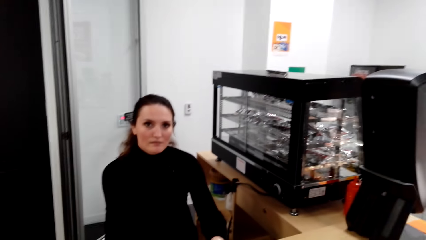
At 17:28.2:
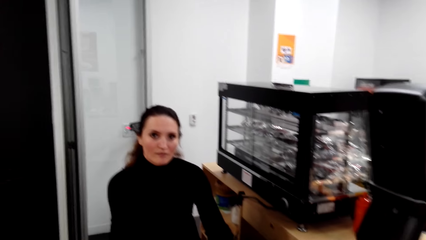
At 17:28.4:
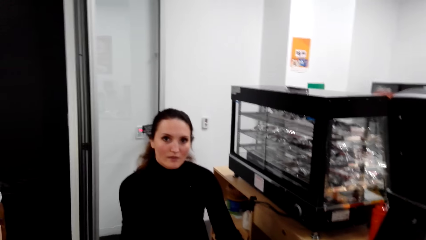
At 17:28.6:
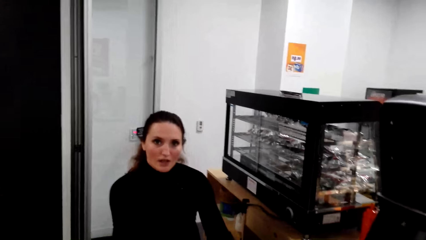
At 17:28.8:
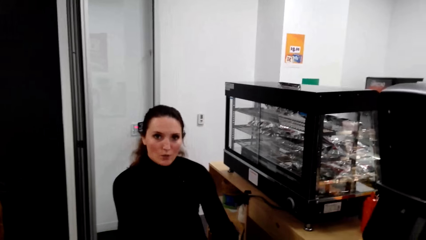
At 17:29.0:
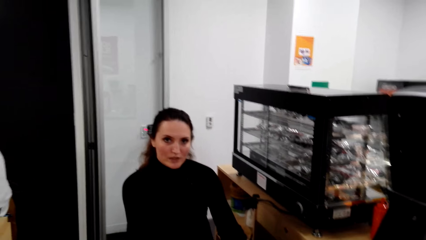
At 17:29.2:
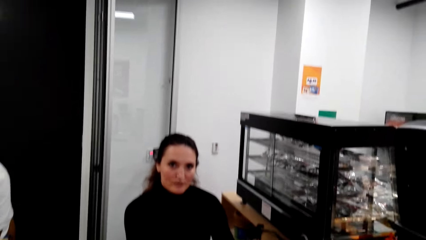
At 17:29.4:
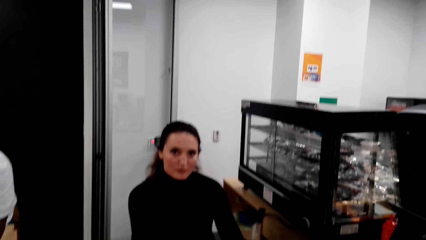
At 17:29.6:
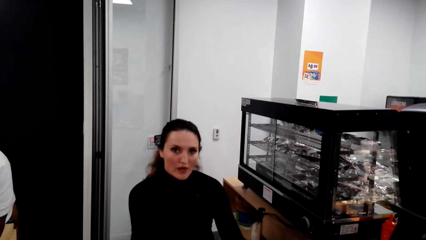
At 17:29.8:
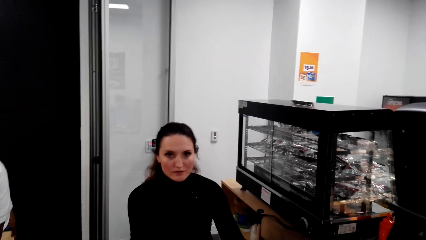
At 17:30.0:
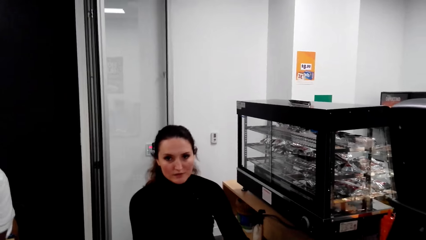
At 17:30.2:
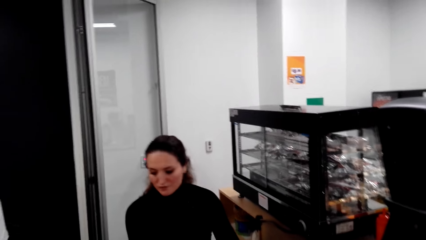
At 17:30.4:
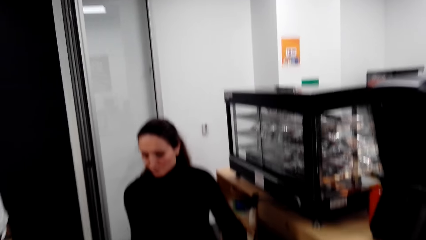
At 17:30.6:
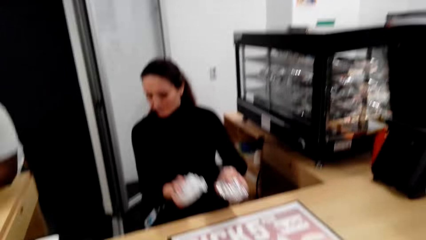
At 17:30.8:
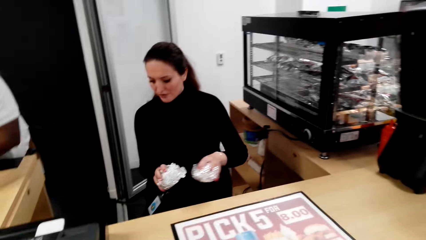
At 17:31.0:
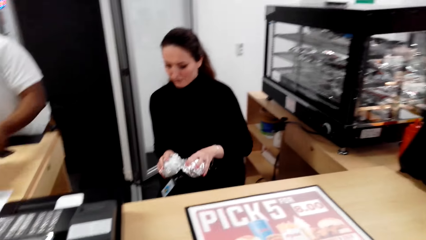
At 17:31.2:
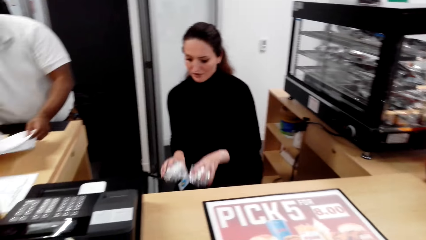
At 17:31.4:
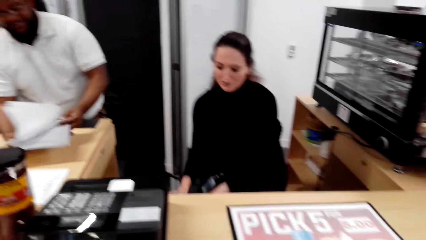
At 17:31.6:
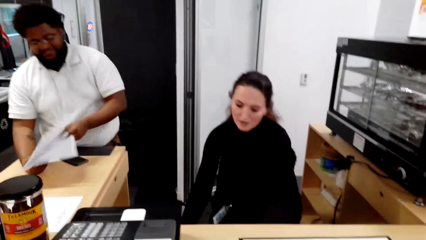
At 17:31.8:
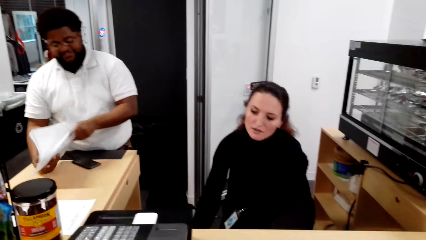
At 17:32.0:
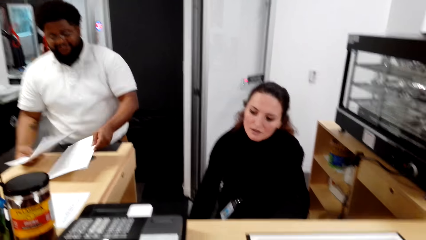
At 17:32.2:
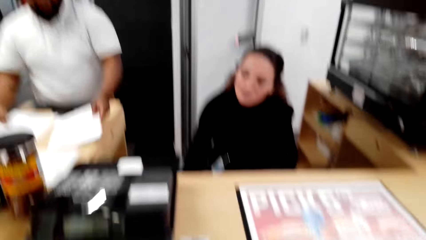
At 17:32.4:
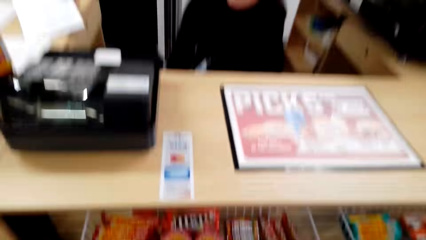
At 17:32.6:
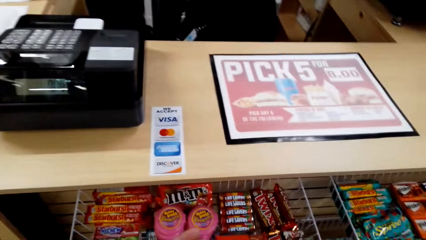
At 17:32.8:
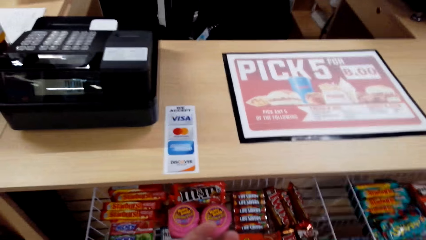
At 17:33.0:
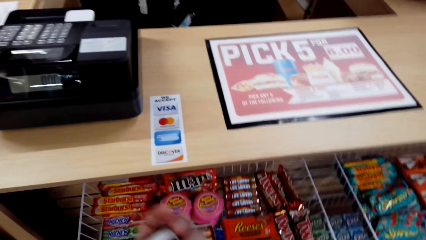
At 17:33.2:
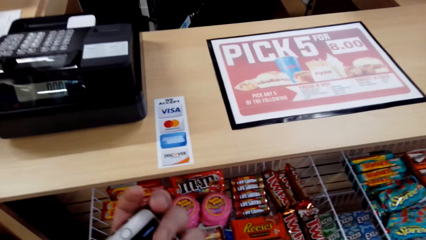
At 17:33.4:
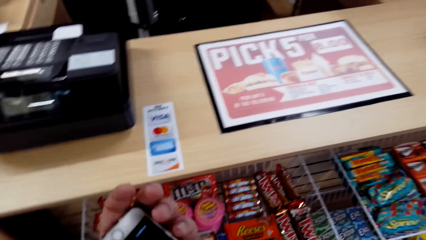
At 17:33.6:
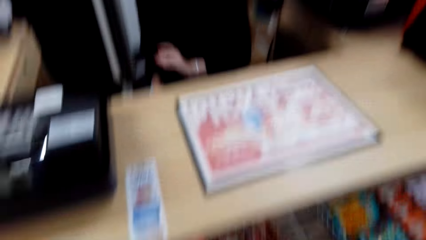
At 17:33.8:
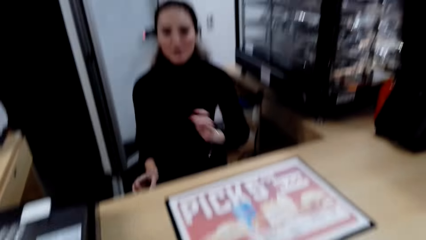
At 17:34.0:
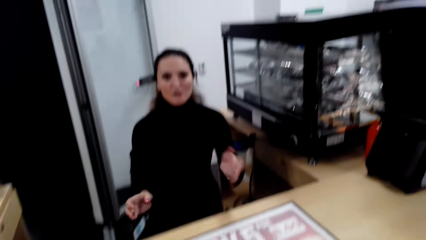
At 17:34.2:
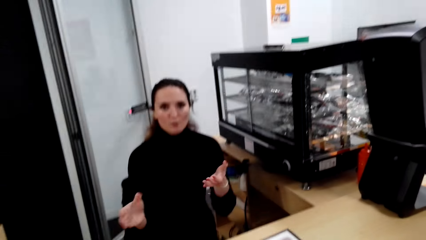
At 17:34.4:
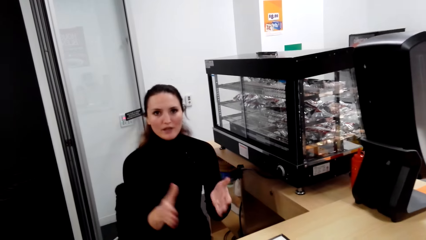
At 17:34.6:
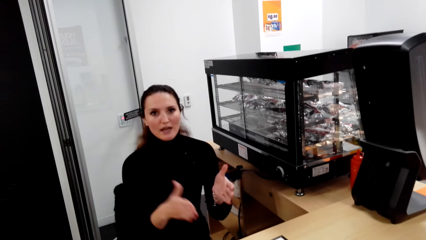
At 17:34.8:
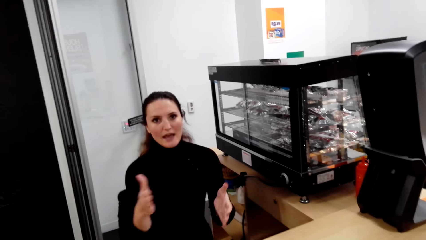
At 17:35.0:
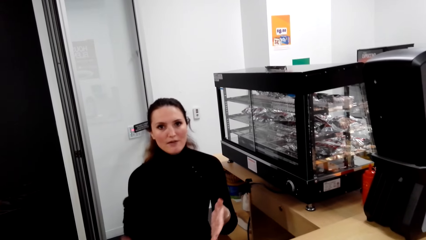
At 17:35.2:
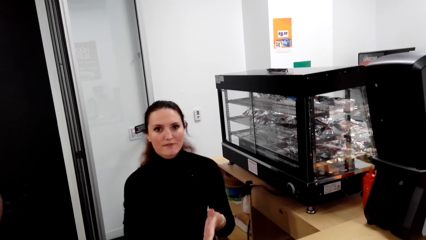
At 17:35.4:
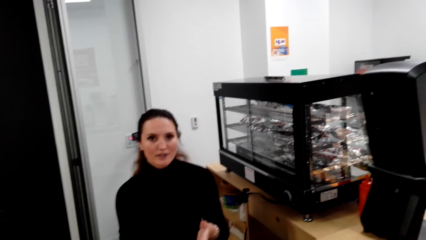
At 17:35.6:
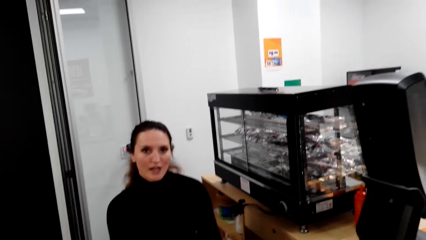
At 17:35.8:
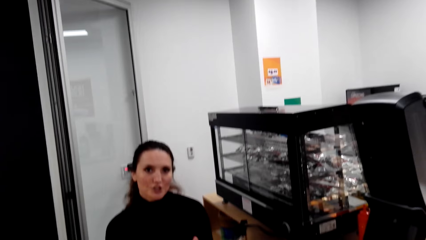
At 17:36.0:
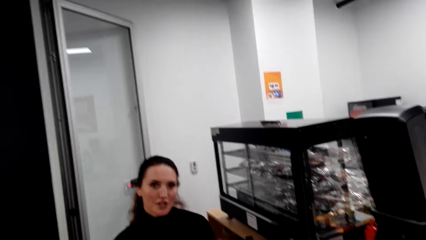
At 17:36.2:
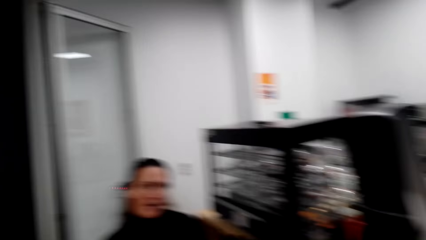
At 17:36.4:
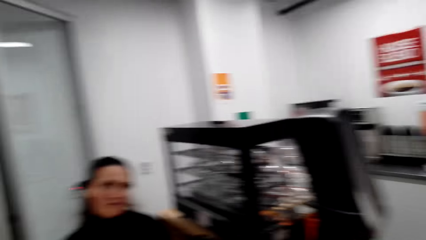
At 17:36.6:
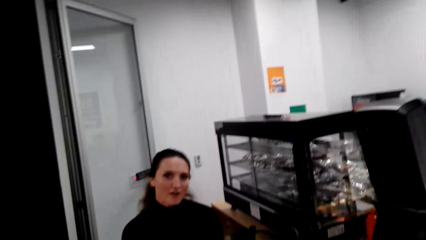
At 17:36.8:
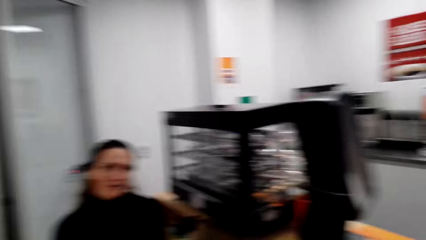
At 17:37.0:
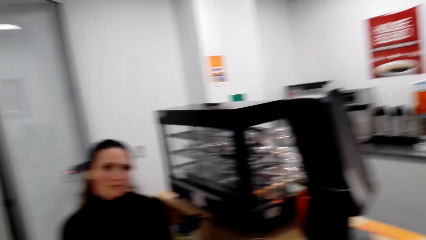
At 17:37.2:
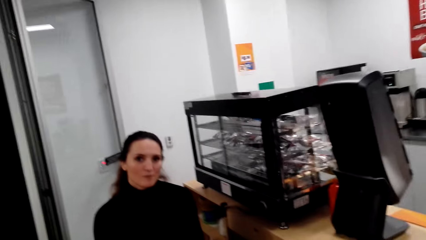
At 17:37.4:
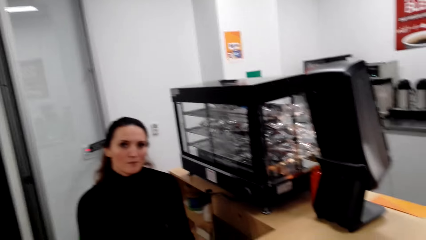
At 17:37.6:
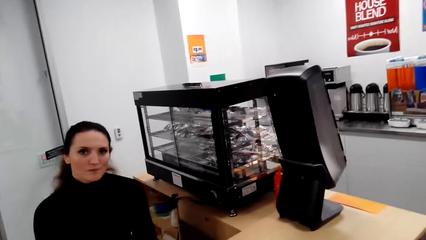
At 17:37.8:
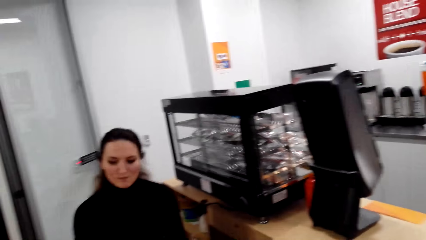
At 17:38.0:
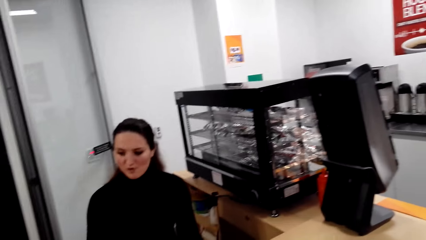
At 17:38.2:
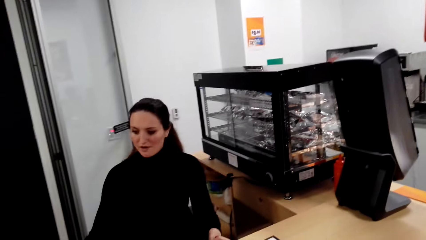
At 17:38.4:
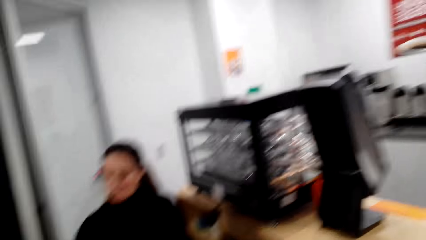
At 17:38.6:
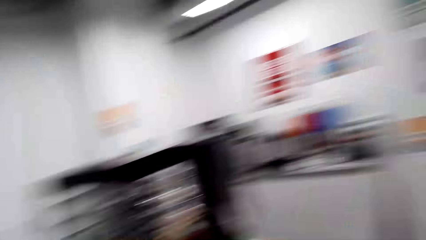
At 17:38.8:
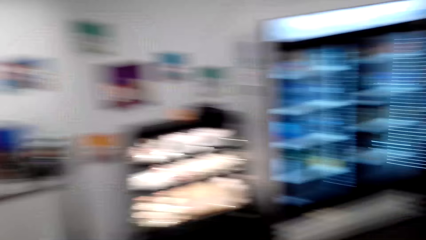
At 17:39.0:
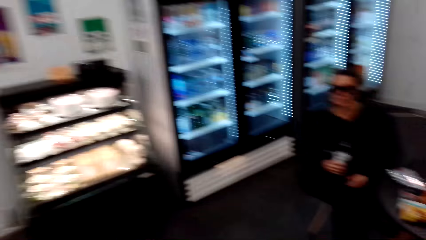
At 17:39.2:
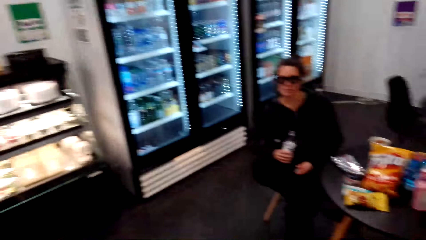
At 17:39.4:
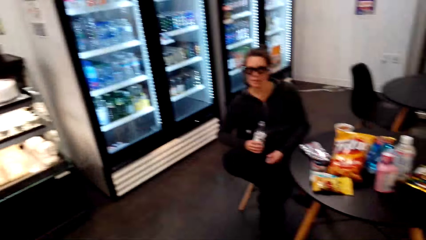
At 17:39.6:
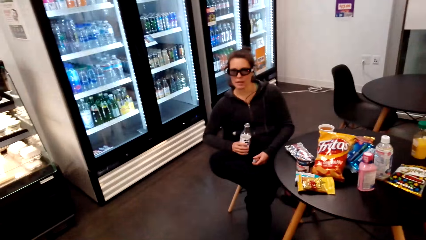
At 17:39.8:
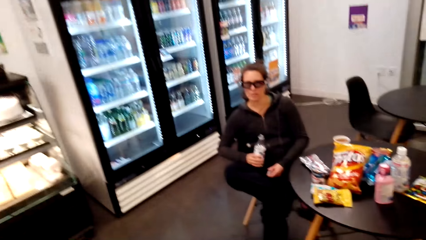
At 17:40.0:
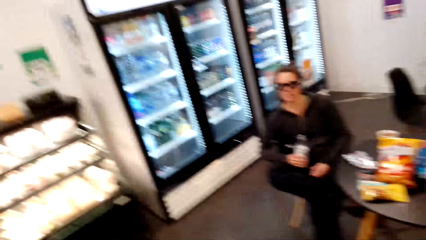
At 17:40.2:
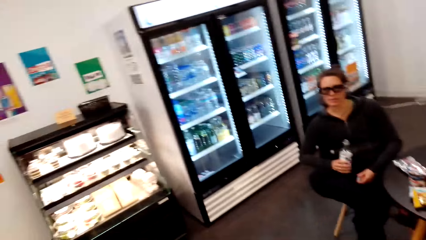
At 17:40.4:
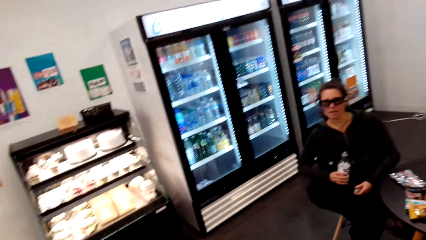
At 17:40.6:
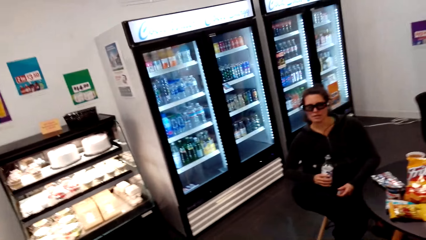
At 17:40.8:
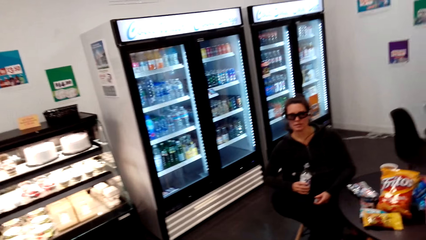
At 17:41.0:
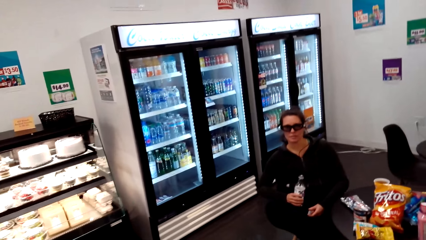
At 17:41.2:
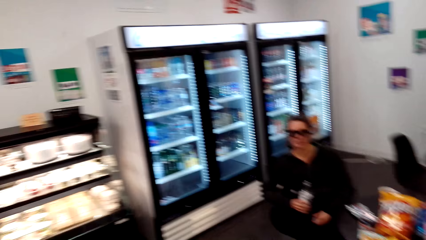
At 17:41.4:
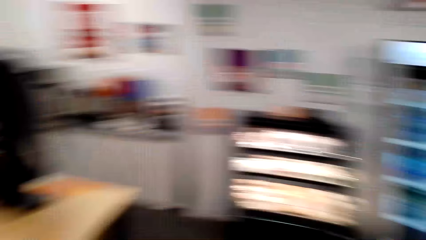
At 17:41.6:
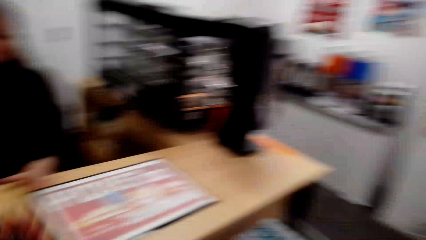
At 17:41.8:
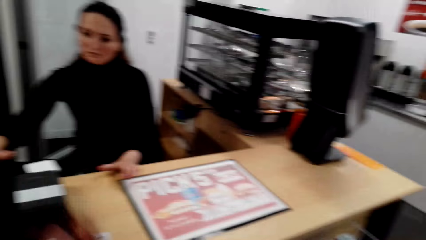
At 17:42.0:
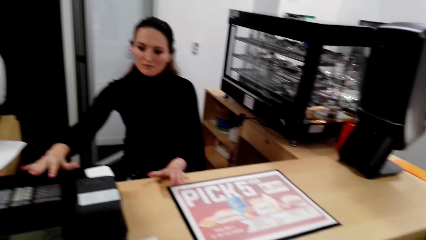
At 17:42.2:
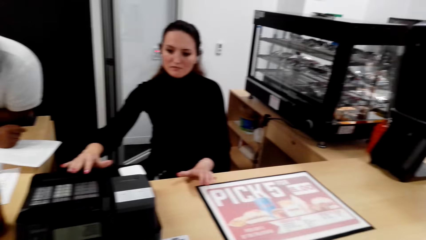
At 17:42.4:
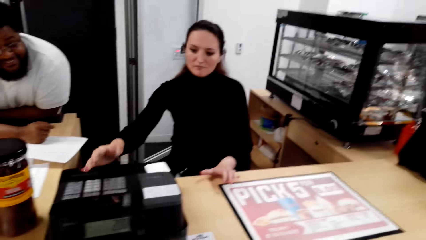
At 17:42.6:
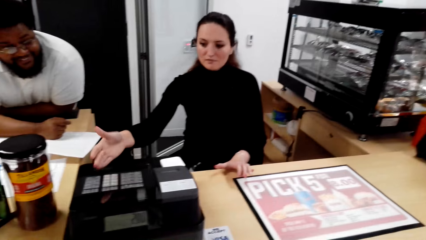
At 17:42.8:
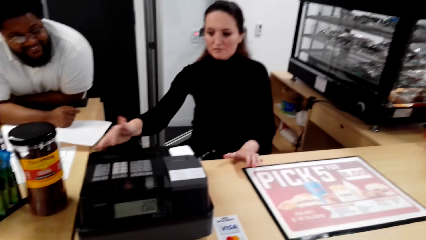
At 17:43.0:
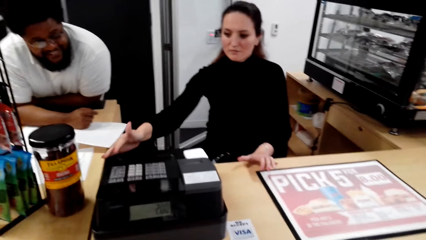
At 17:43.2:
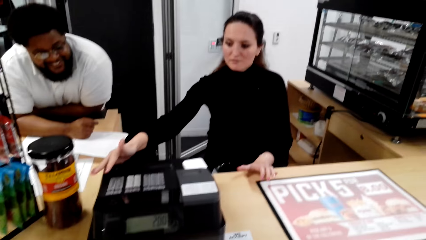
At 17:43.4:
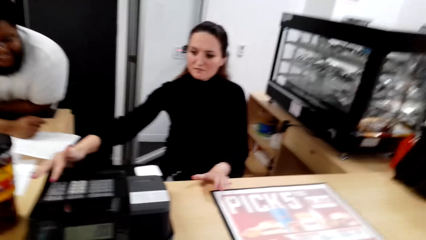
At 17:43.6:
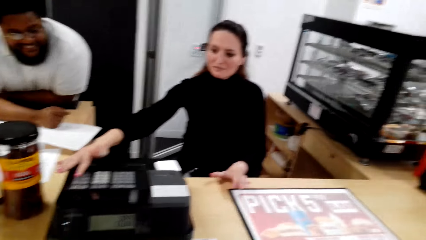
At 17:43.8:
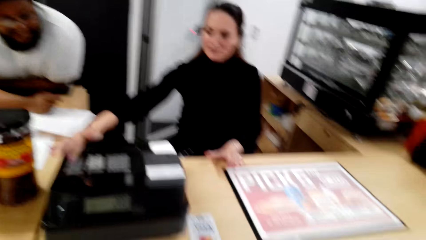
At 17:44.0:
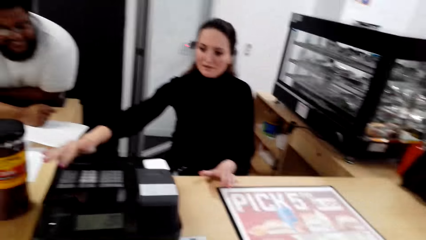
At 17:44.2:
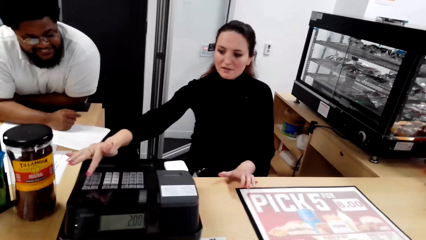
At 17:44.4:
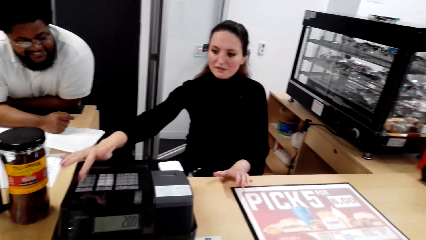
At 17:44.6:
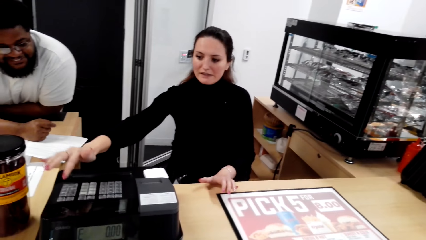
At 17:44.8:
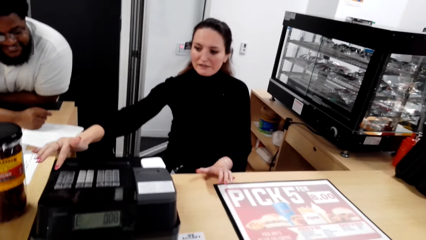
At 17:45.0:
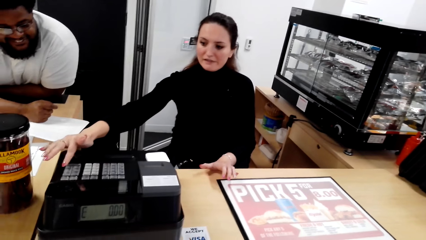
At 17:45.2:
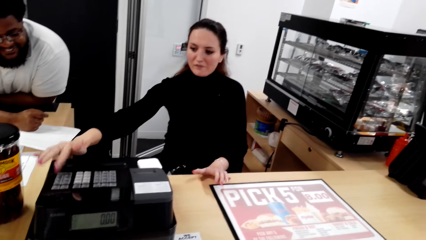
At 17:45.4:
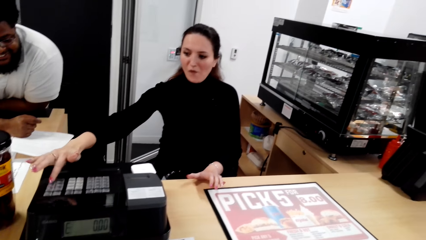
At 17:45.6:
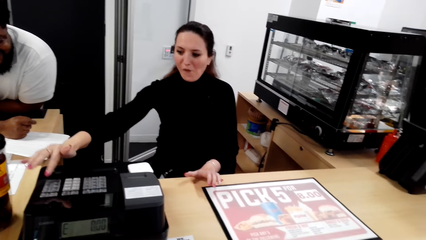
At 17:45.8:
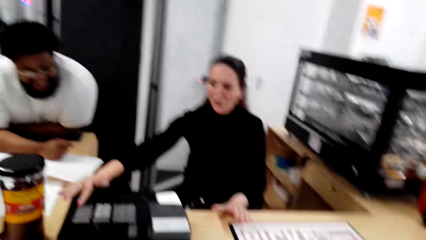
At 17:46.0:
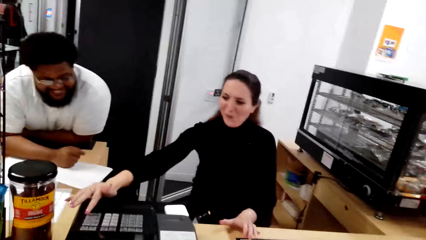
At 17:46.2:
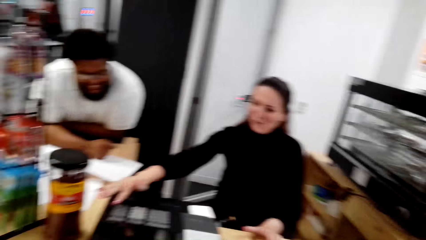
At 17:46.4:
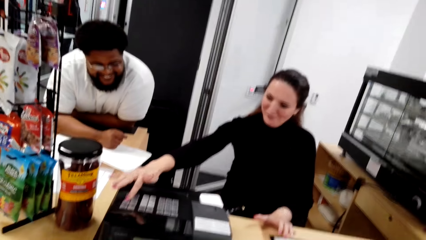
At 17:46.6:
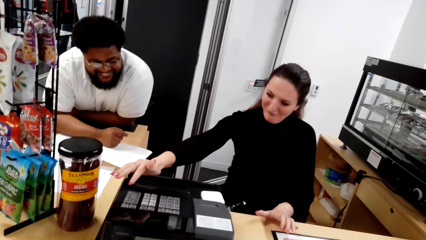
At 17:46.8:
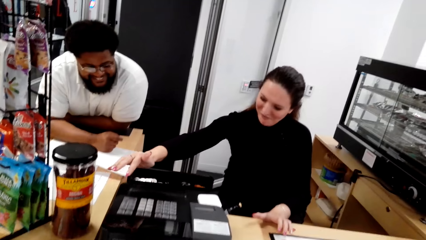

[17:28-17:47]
A lady talks to the camera wearer. The lady holds something. The lady removes the burgers from the table. The lady does hand gestures. The lady talks to the camera wearer. The camera wearer turns to another lady. They look at the other lady. The first lady presses buttons on the cashbox. The first lady operates a bill counter machine.
